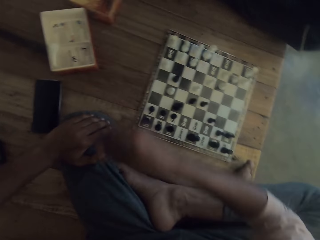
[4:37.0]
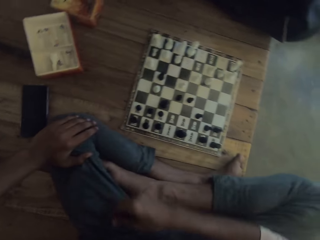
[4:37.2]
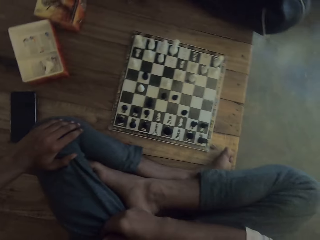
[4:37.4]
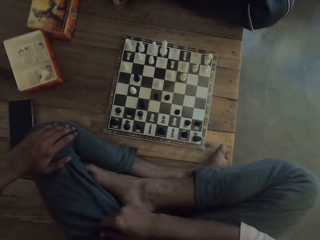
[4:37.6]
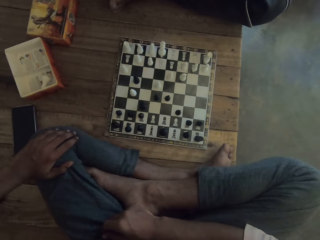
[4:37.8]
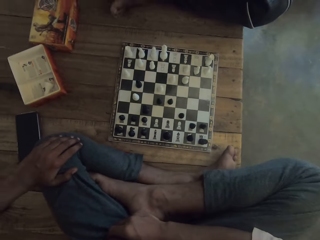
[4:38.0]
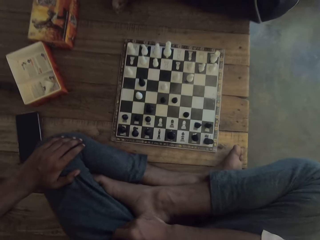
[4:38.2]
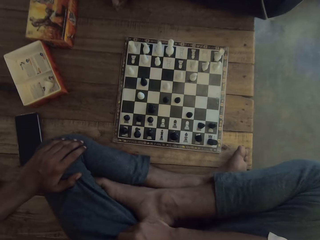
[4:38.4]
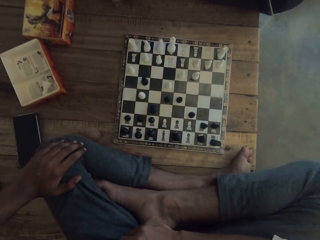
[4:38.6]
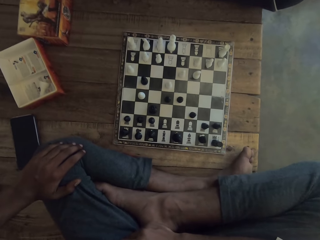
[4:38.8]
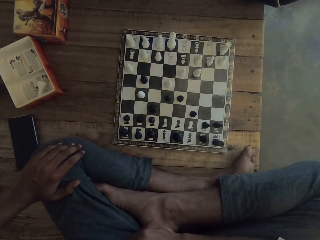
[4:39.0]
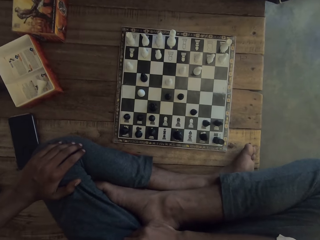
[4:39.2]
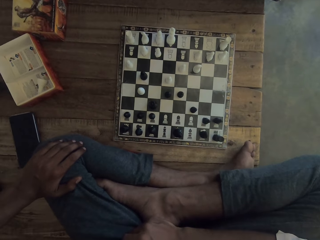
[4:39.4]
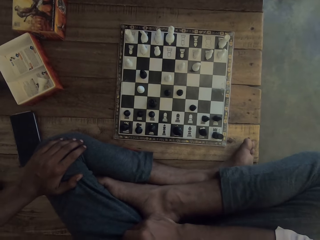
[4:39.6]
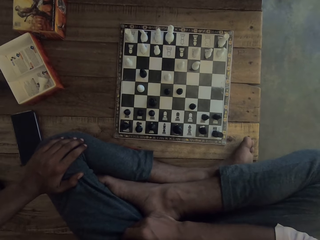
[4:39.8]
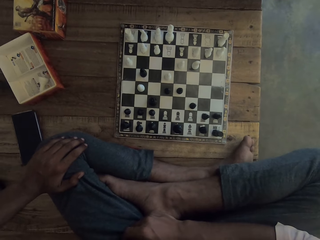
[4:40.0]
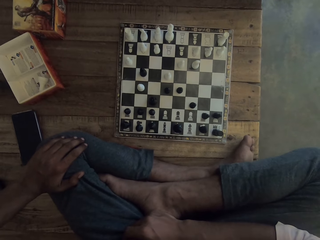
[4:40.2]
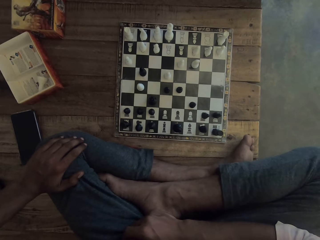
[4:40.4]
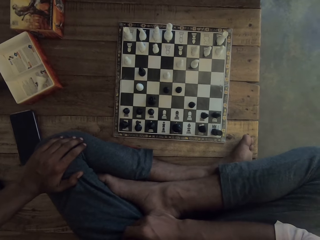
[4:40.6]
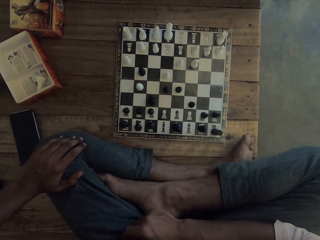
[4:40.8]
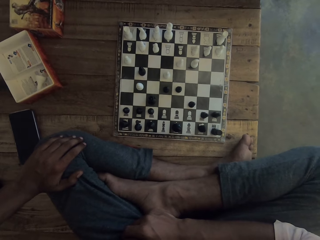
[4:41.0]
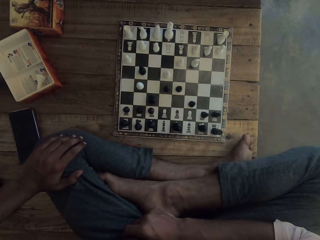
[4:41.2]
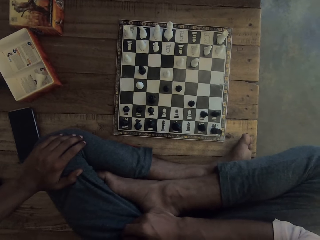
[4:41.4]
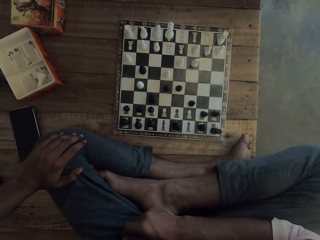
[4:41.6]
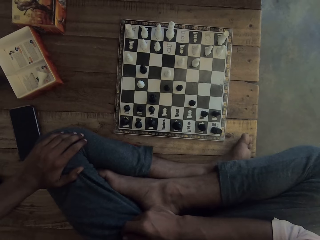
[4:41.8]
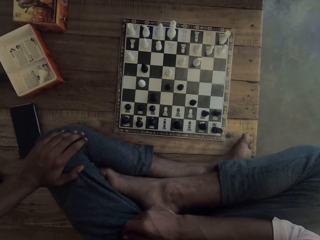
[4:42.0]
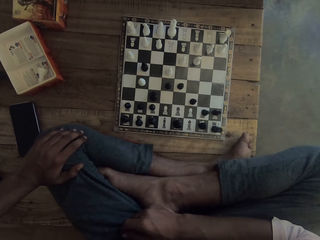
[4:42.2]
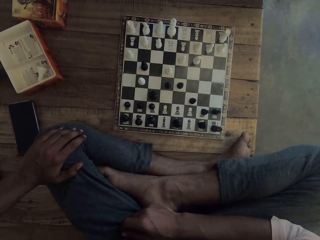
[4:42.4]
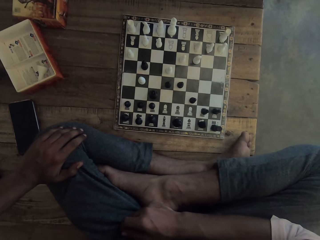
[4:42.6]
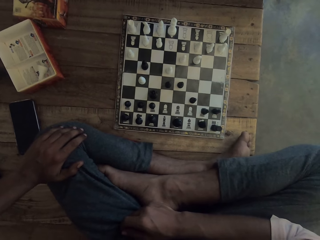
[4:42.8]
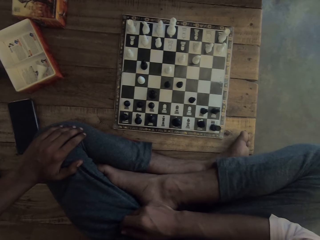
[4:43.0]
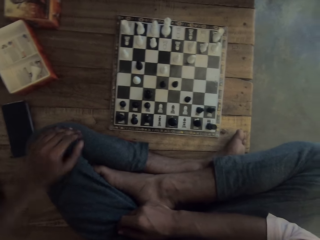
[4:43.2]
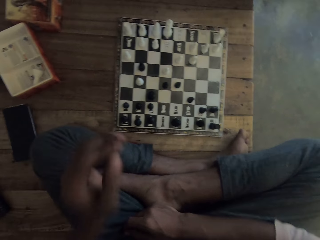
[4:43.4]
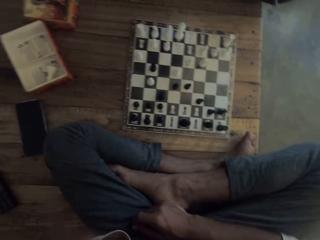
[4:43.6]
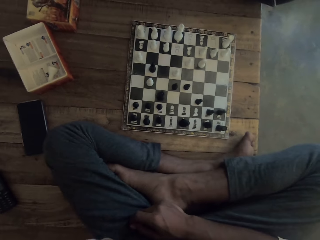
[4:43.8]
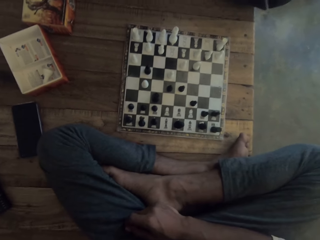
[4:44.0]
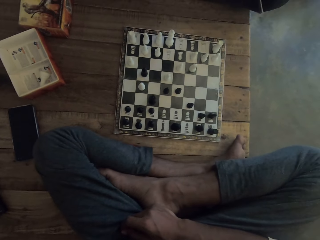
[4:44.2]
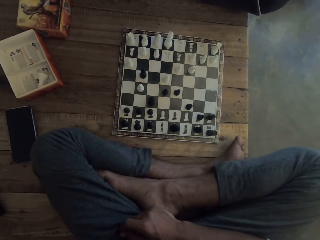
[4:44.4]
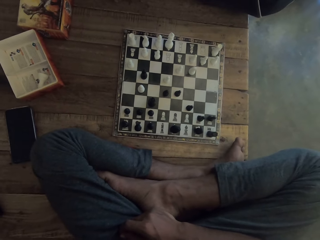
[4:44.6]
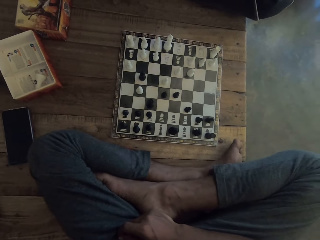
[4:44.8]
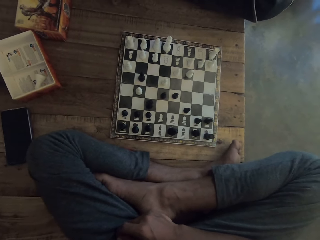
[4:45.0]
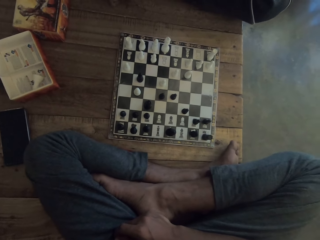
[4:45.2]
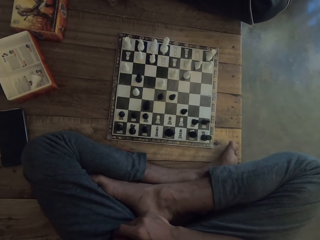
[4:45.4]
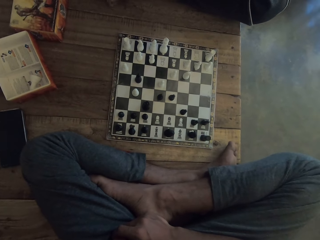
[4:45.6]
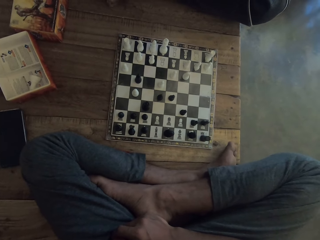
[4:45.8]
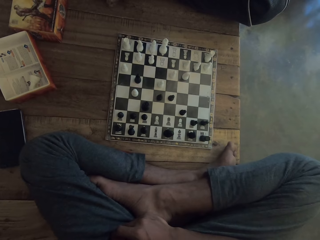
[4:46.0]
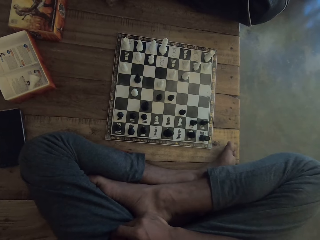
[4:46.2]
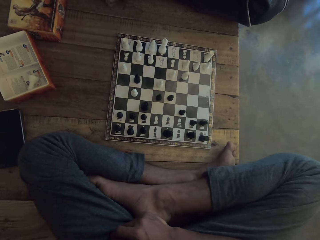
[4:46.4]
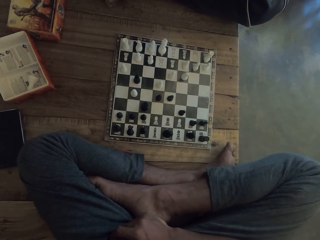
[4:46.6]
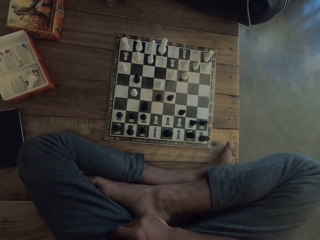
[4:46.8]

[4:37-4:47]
The camera wearer drops the chess piece into a carton. He talks to a man. He stares at the chessboard. He raises his hand towards his face. He touches his face.

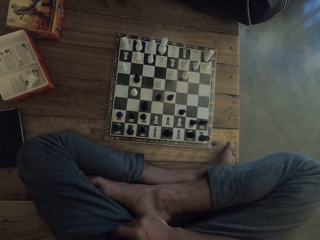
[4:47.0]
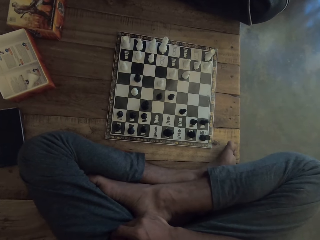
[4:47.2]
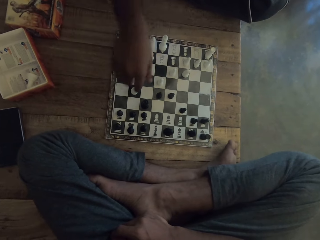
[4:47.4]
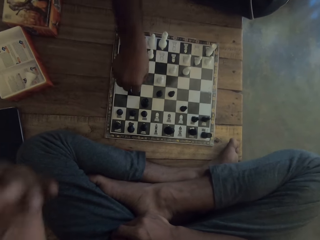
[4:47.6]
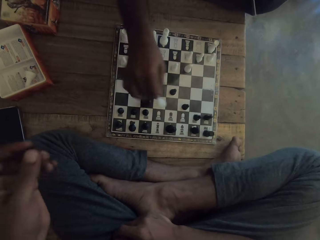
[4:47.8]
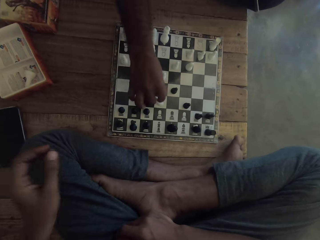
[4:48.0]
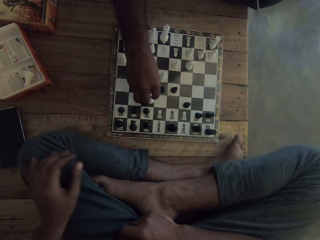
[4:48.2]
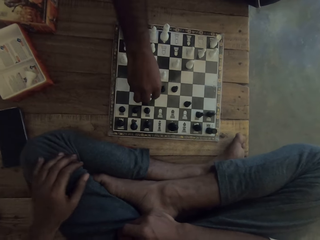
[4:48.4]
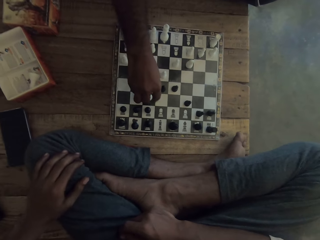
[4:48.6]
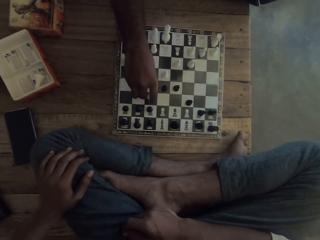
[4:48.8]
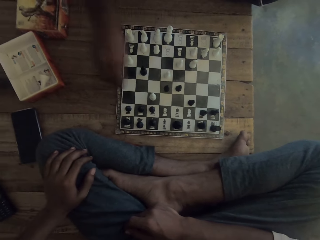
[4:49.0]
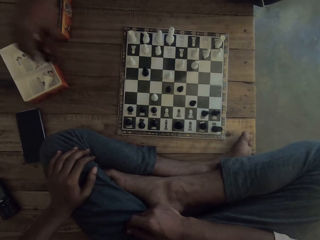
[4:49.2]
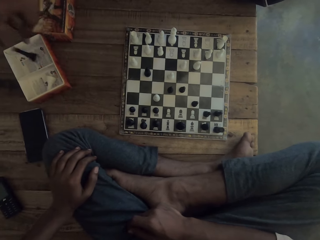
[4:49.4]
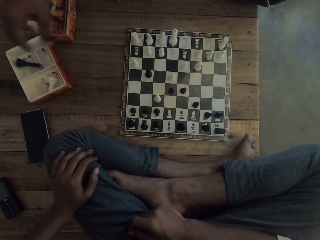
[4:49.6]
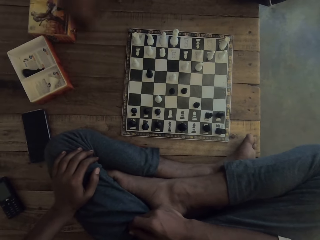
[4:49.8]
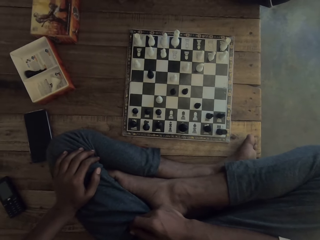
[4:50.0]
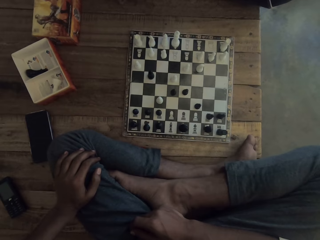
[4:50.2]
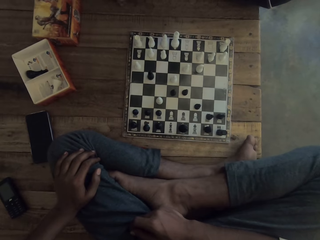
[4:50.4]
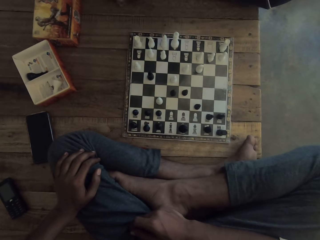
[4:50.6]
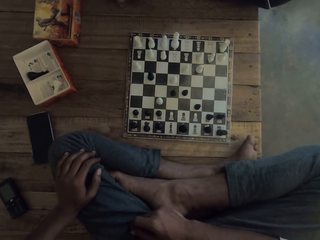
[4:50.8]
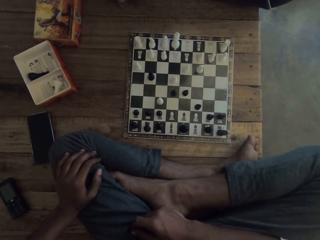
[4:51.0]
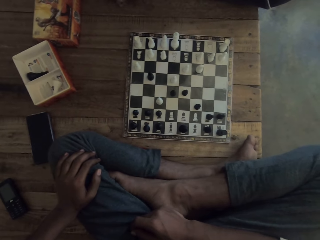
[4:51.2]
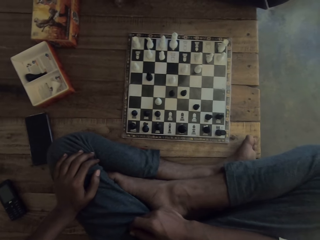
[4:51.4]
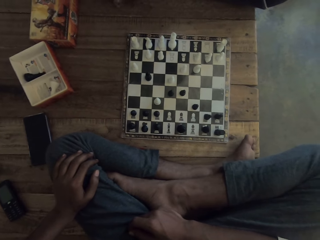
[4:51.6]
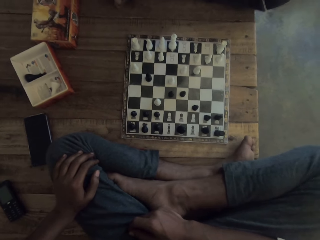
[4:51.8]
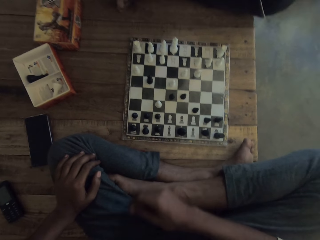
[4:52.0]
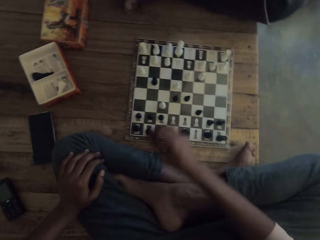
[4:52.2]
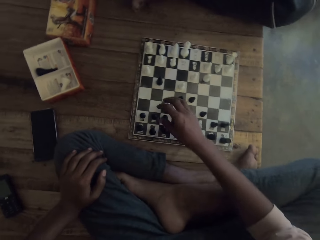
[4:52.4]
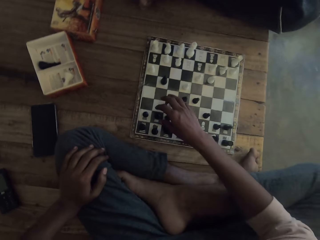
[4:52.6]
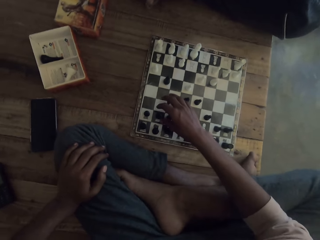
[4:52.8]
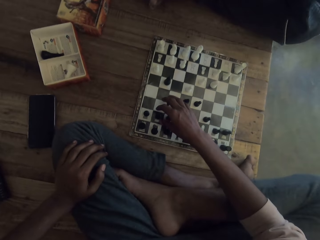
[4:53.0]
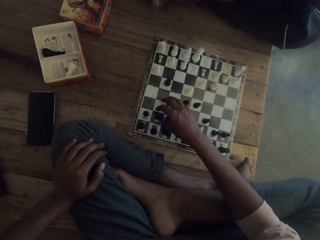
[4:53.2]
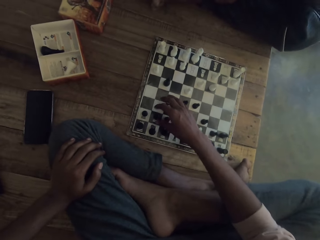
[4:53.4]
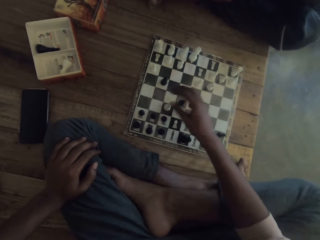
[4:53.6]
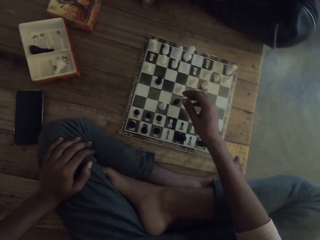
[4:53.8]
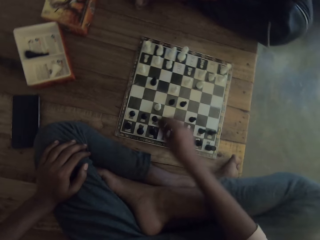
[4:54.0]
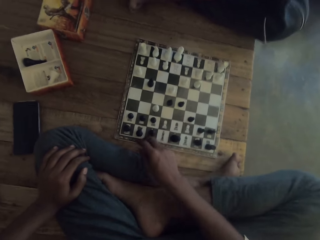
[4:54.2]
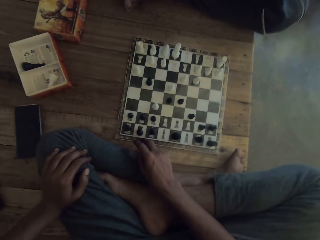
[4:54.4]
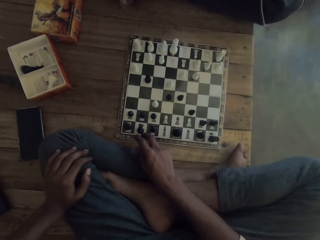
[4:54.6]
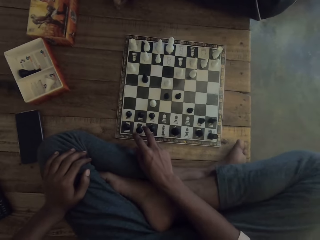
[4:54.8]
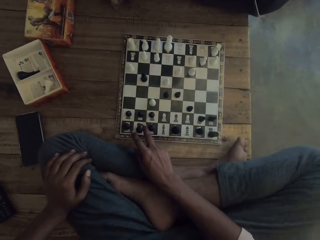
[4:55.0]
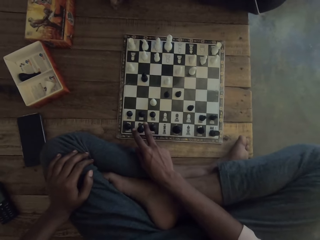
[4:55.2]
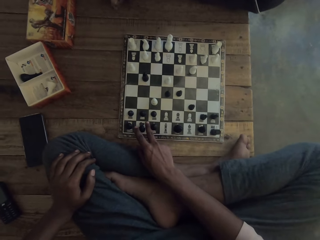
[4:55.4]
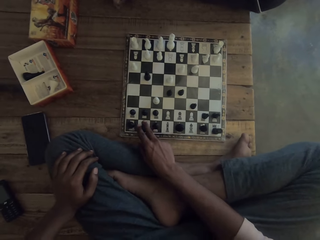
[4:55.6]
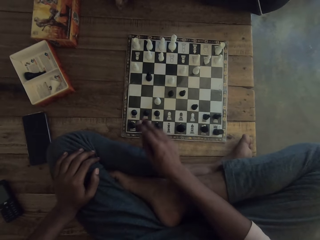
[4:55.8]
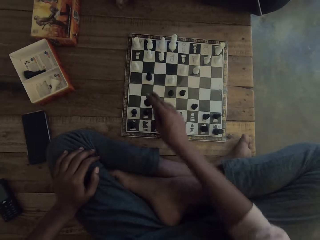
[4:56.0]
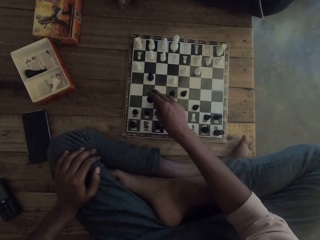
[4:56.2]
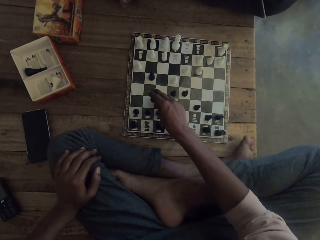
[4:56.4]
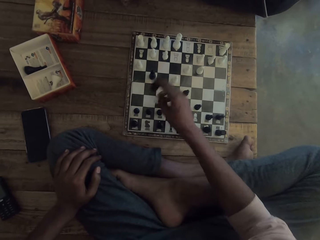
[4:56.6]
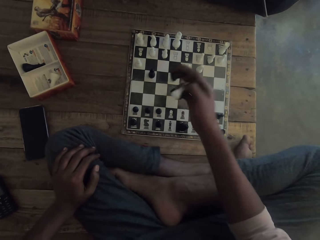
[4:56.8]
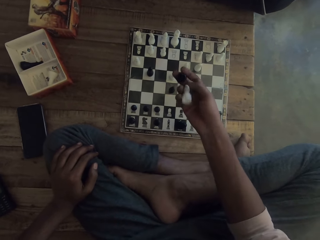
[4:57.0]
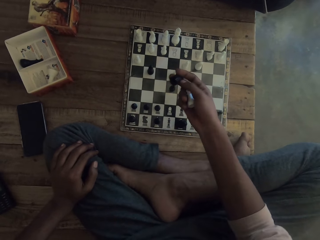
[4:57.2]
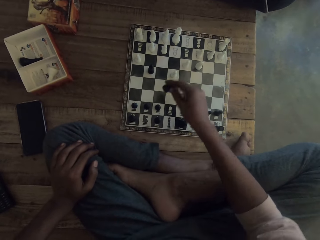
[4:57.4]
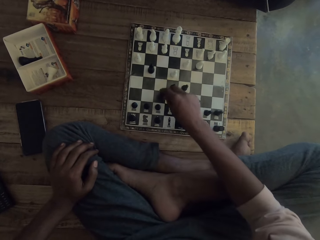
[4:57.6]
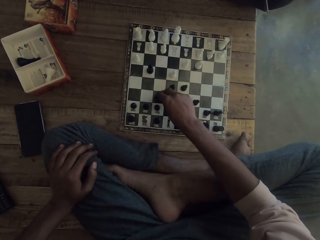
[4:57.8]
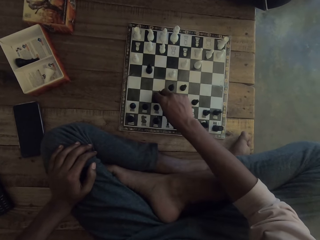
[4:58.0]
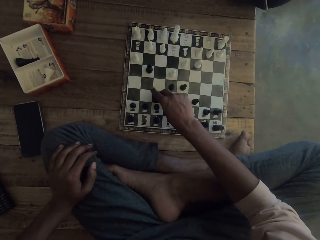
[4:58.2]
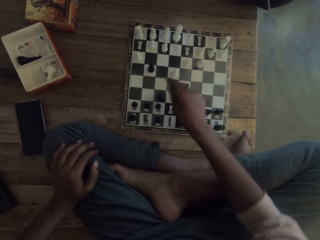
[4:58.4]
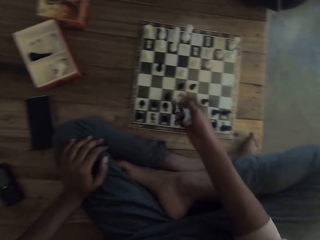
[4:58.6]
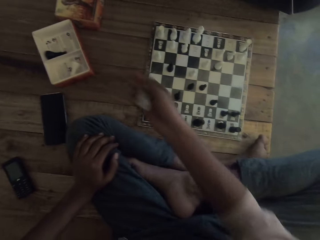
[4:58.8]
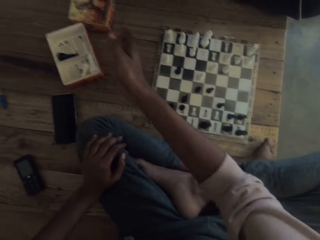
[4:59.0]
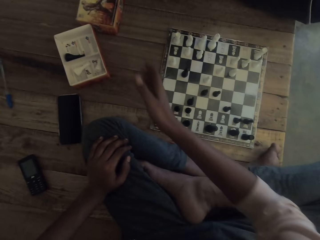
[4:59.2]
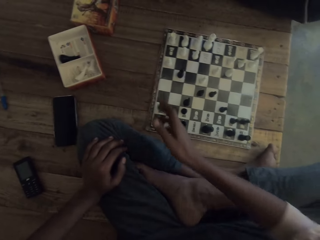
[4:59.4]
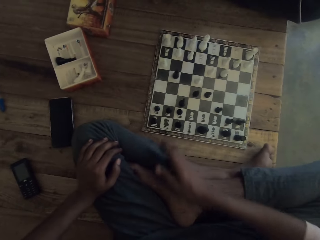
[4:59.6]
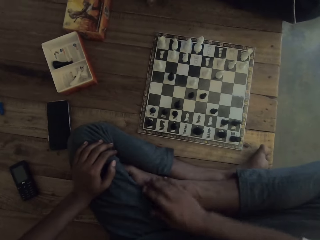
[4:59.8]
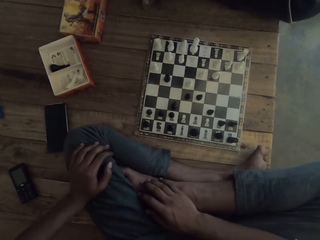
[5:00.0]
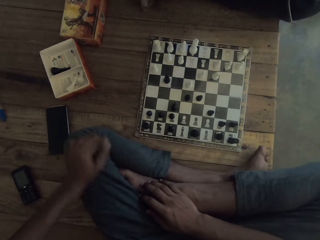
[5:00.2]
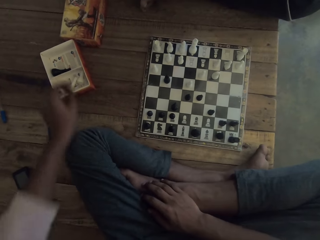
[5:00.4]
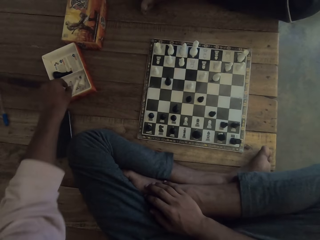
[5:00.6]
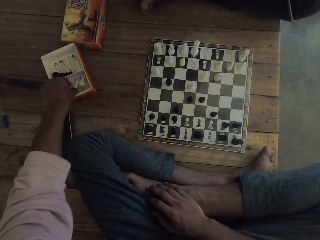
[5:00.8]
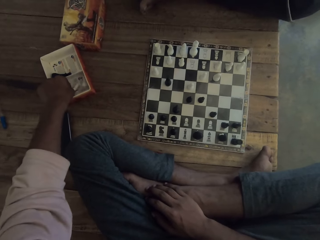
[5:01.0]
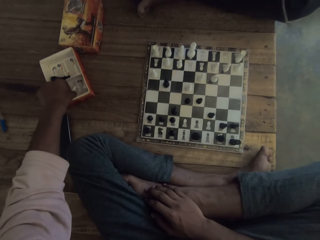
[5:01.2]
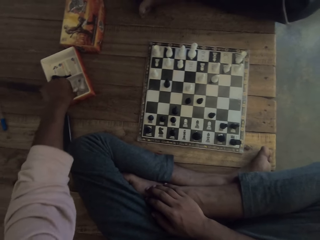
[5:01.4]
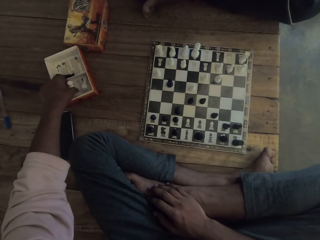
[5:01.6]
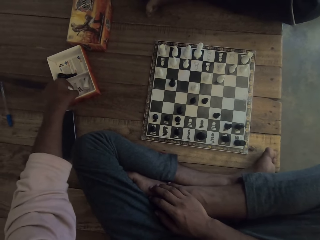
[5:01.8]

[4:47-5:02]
A man moves the chess. The man picks the white chess. The man throws the black chess in a box. The camera wearer moves the leg. They touch the chess. They pick the white and black chess. They pick the chess again. They put the chess on the board. They throw the white chess in the box. They select the chess.
